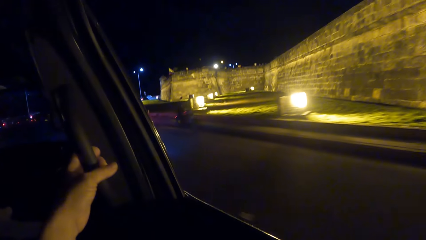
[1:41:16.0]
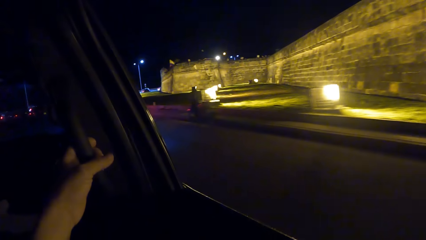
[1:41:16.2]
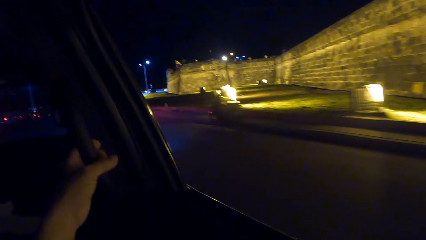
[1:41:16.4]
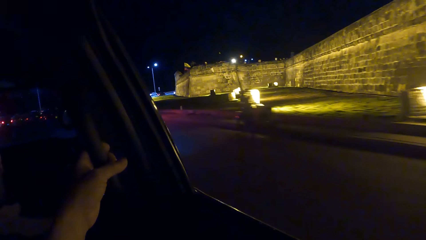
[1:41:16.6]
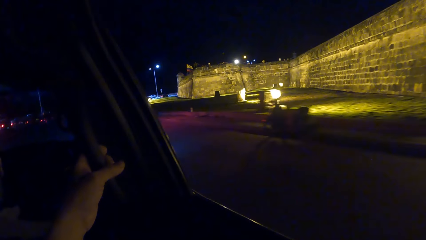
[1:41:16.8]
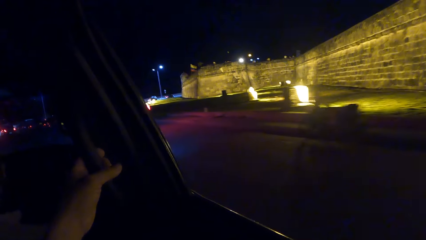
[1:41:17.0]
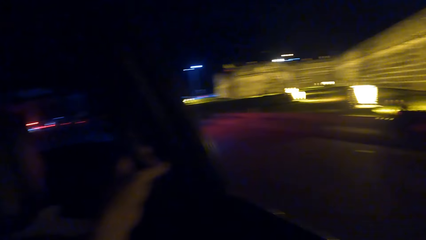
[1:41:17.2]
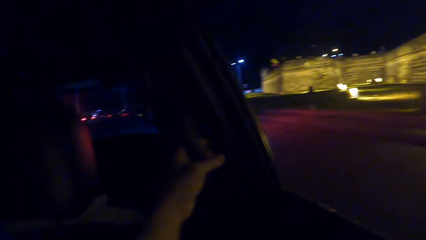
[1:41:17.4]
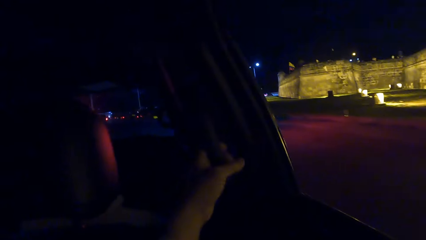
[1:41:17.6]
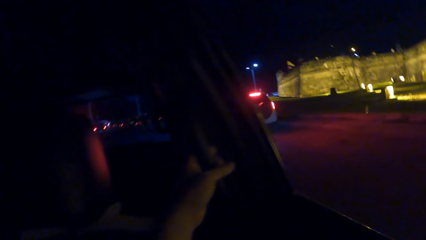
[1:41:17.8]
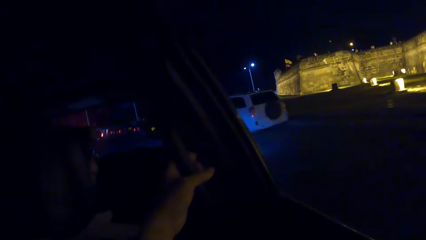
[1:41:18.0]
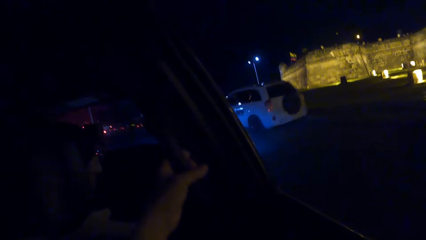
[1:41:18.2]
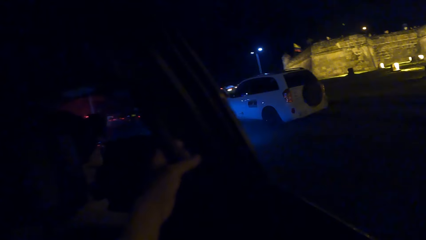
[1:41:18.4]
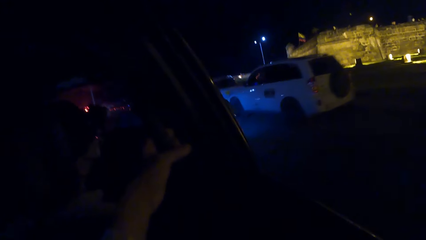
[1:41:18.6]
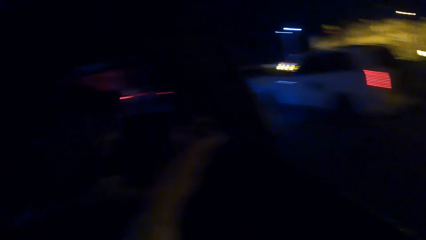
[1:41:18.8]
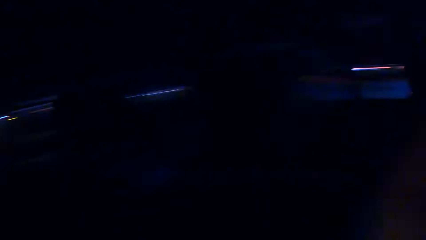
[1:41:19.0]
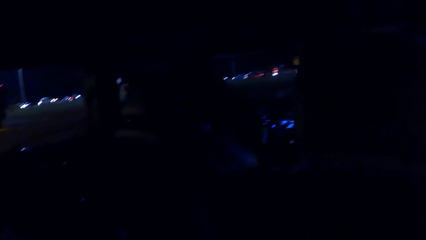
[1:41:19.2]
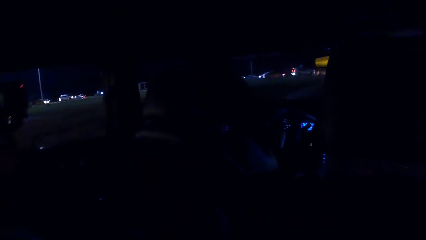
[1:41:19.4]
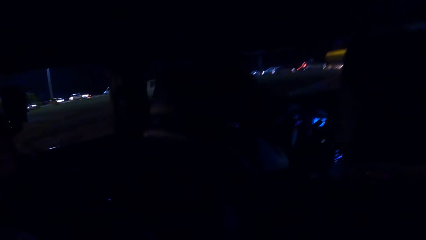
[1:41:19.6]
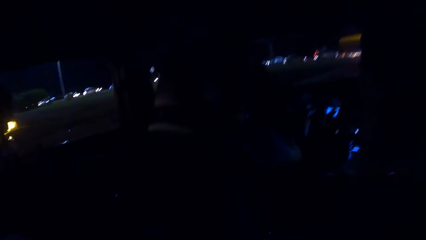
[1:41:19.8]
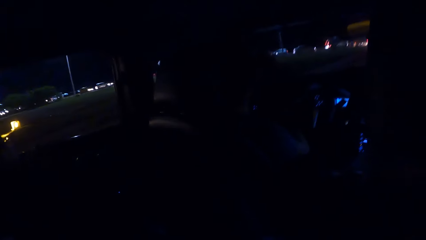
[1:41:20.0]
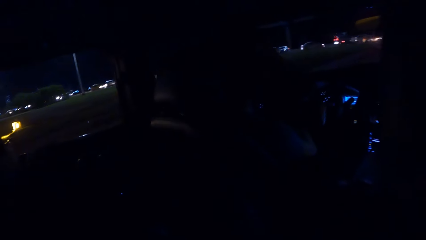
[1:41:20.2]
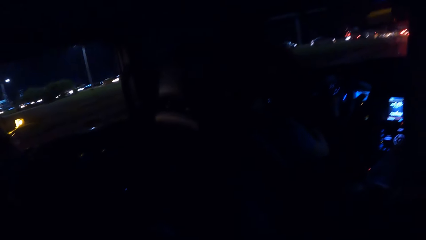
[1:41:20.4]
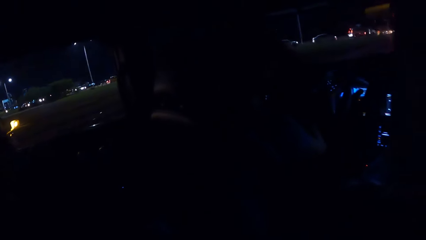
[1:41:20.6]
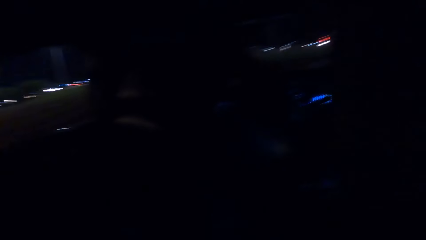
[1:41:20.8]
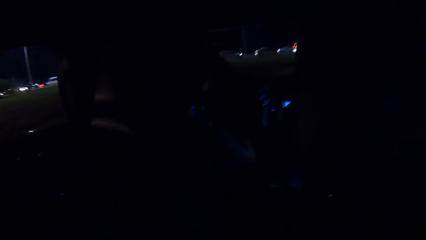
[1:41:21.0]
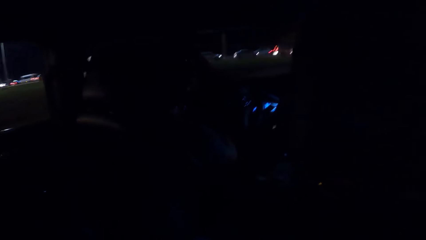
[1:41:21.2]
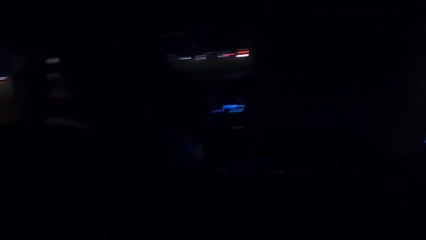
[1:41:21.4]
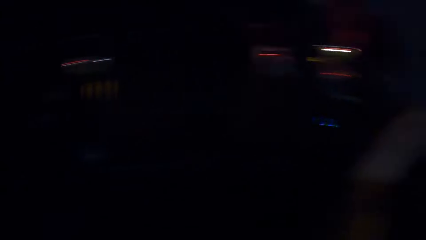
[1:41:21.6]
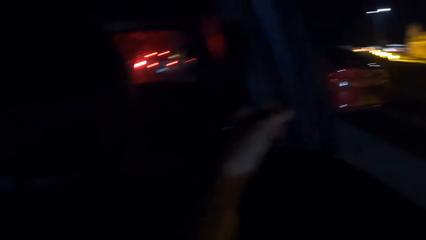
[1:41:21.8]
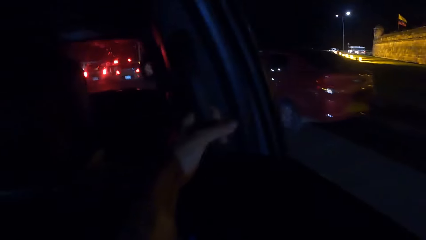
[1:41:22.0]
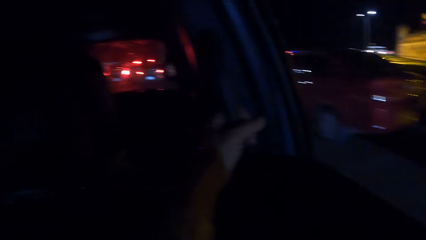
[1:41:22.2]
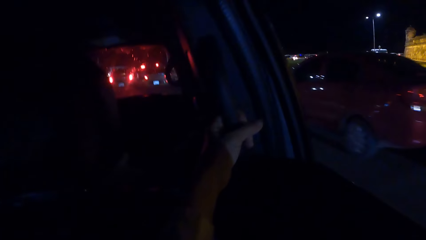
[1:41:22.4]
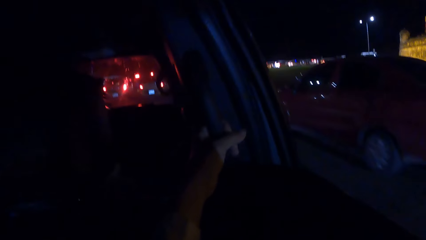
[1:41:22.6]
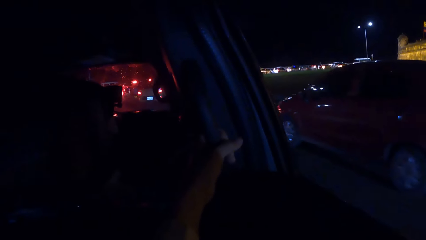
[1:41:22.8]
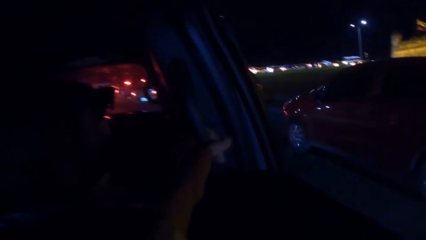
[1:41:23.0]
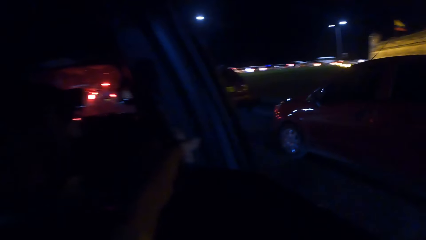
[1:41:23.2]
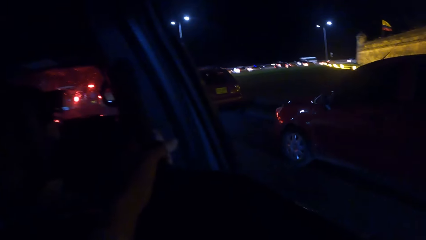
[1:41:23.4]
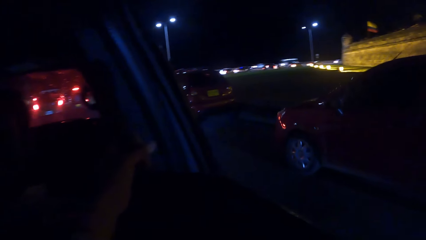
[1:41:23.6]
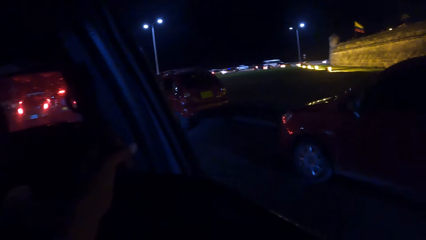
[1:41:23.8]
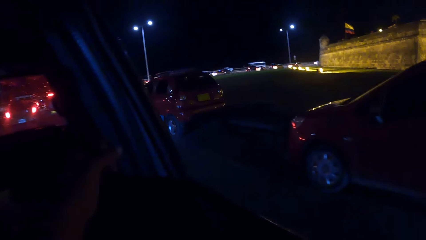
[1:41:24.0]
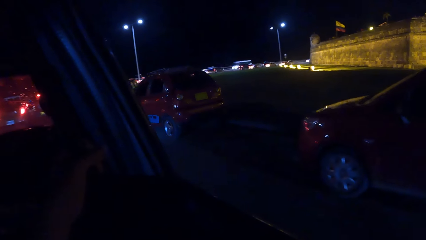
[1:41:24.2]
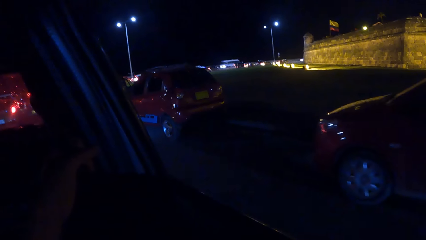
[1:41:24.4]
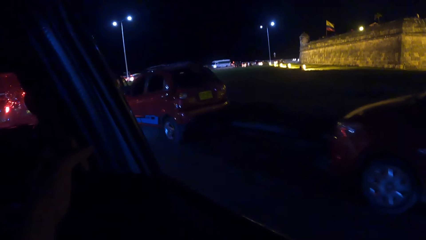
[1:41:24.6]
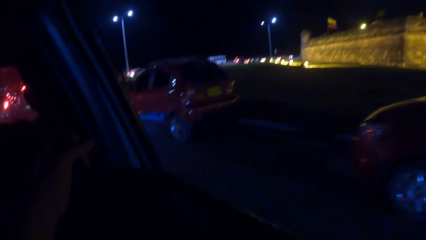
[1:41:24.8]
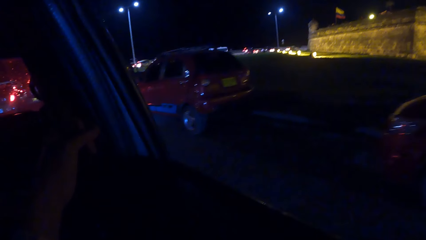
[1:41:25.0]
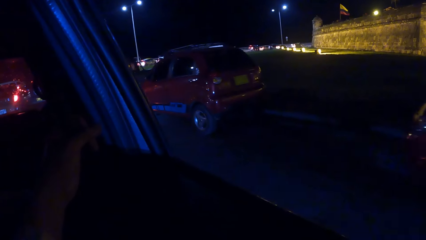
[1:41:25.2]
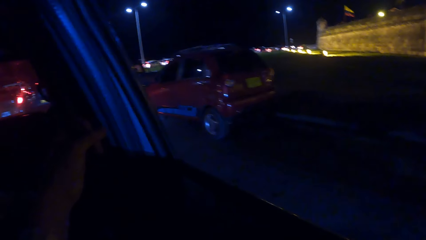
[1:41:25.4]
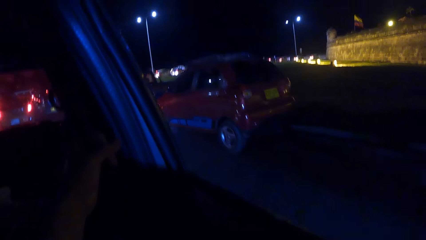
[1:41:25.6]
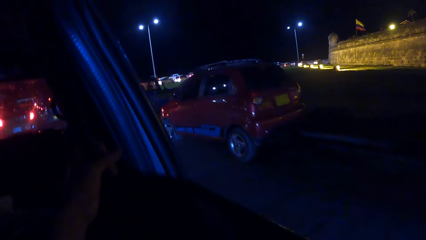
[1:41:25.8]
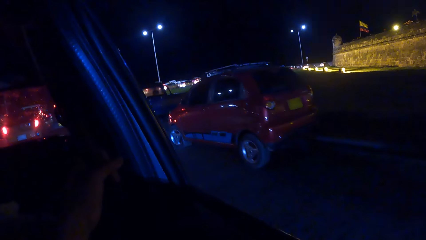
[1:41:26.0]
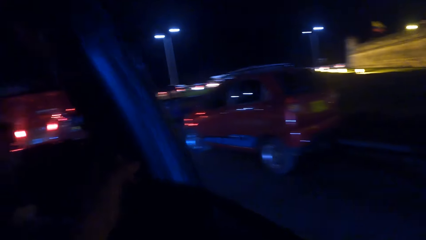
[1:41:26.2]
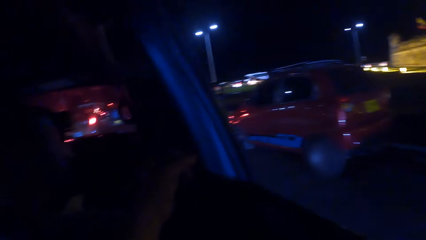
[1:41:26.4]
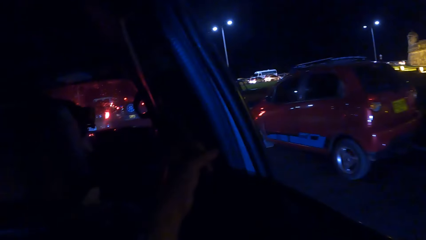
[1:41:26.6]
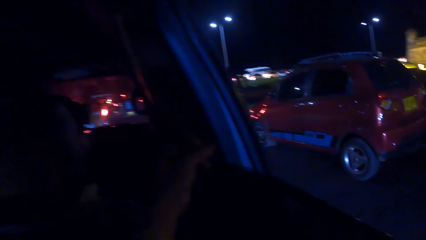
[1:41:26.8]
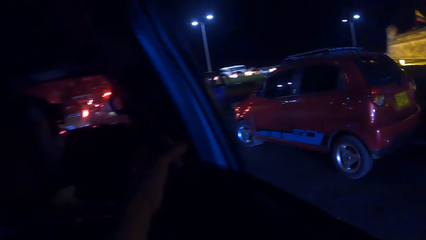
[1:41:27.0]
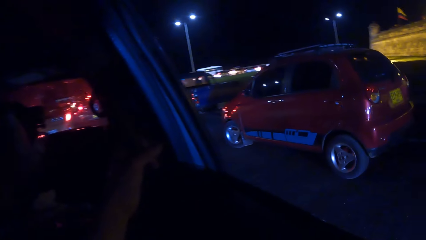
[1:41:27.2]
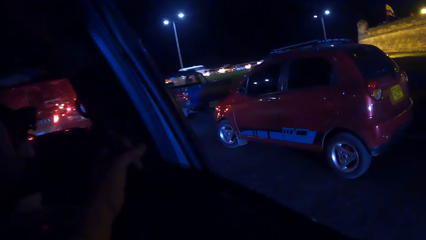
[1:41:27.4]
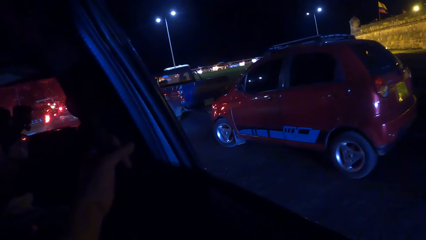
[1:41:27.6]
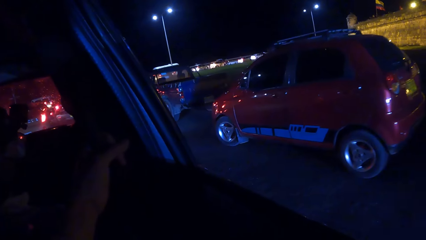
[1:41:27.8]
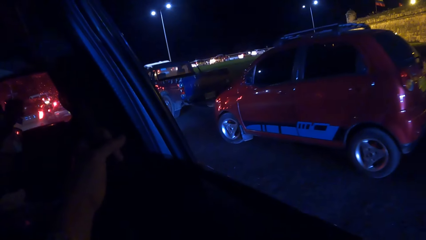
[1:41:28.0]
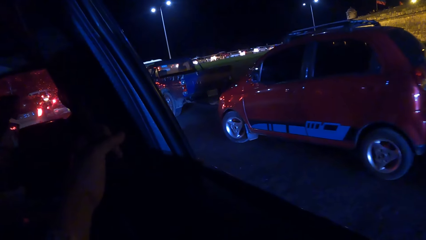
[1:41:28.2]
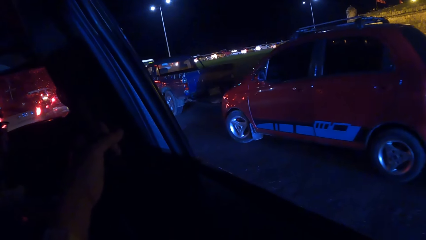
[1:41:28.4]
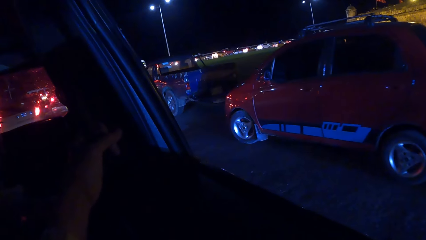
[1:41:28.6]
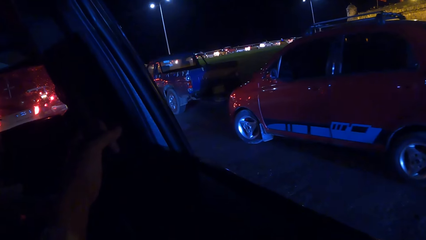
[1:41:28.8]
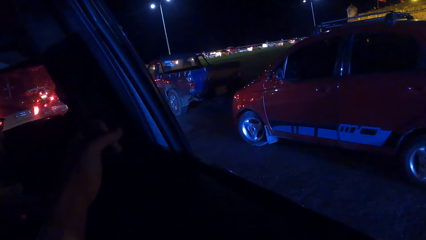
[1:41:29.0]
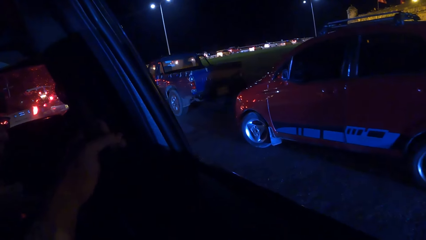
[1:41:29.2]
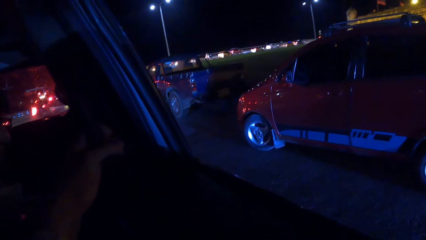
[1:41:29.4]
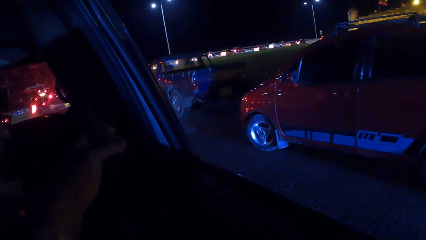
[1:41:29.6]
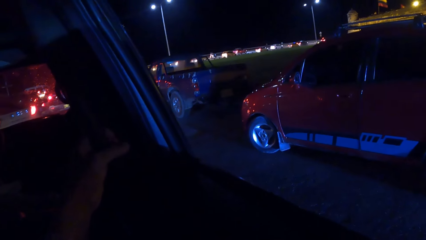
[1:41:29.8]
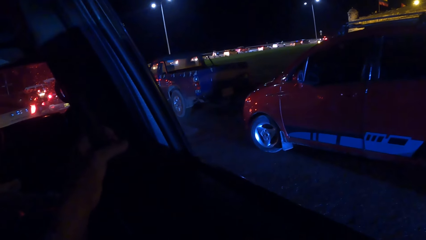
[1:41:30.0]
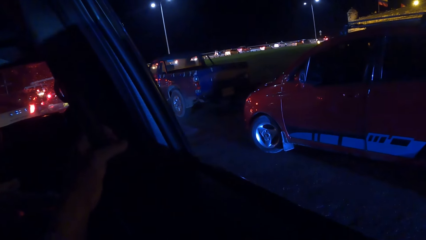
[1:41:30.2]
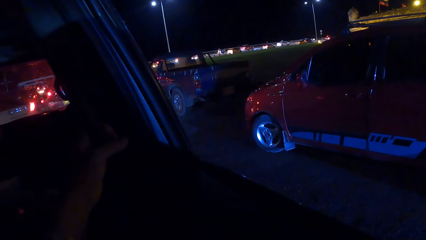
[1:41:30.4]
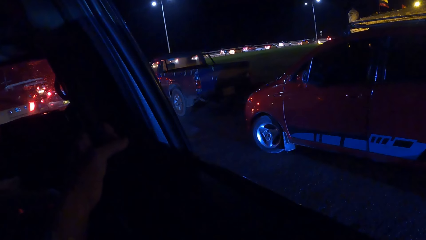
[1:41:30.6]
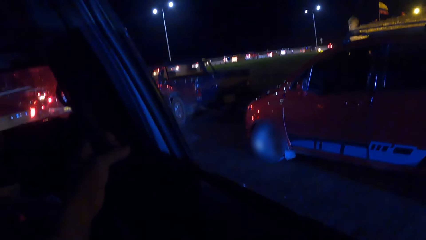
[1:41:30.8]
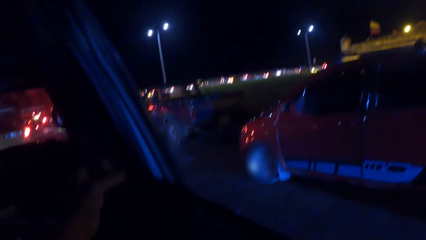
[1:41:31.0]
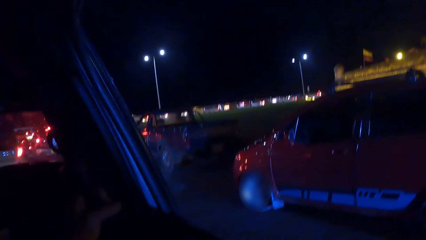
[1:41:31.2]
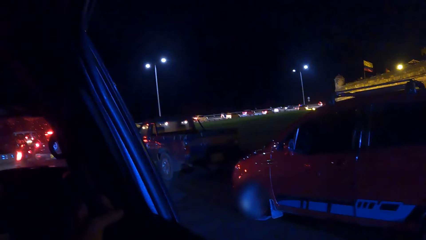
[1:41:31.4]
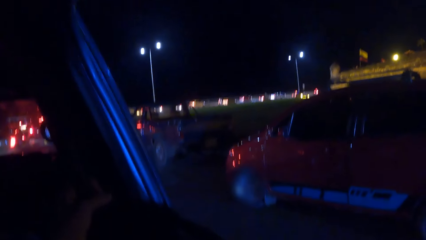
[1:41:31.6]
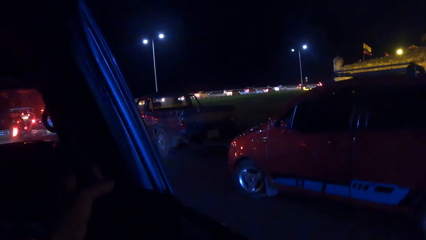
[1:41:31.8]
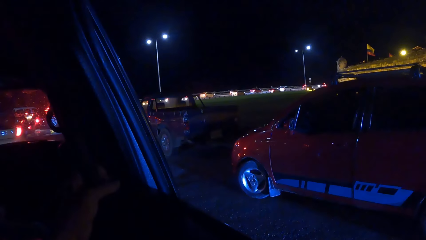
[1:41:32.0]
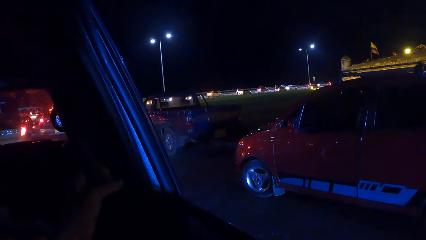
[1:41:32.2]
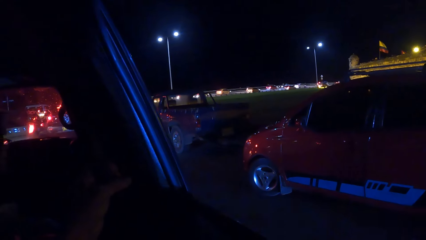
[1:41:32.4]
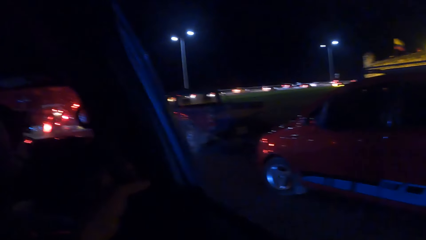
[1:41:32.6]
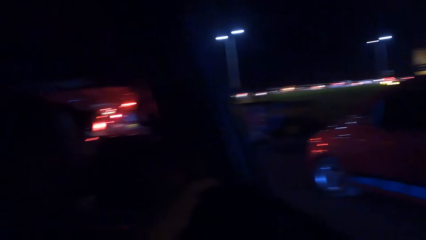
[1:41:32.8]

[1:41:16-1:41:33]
The camera wearer looks around the vehicle. They look outside the car.
